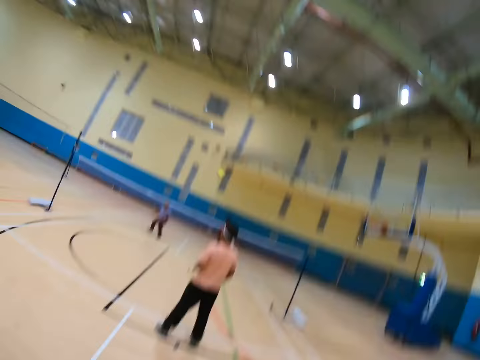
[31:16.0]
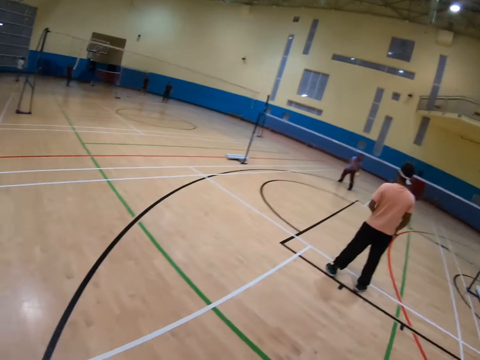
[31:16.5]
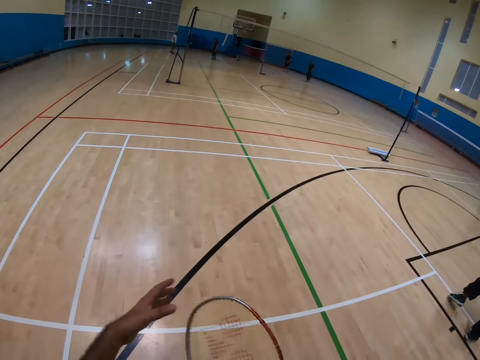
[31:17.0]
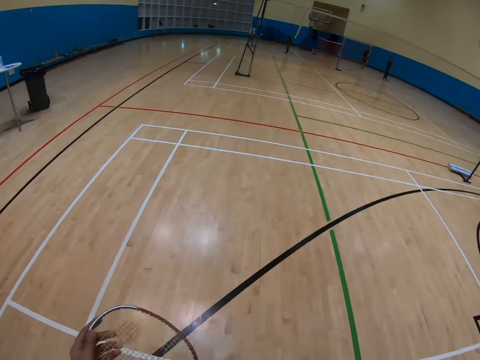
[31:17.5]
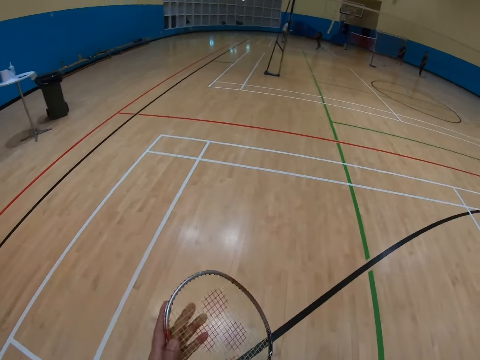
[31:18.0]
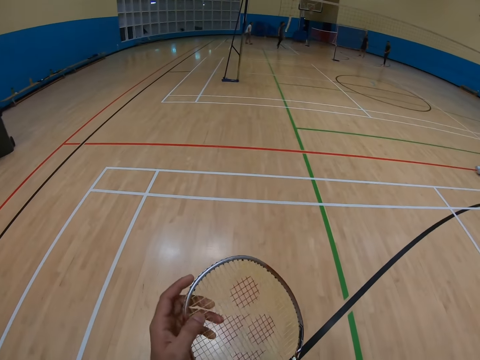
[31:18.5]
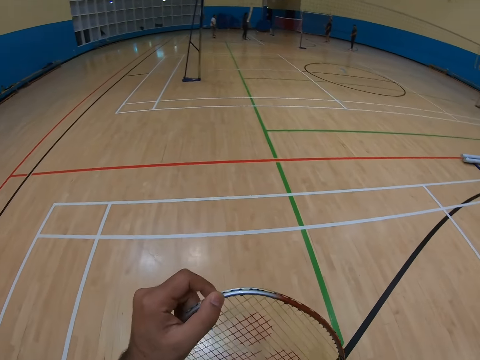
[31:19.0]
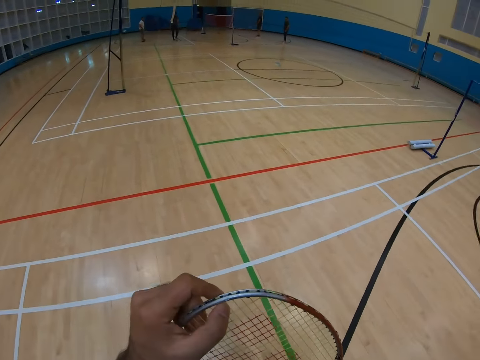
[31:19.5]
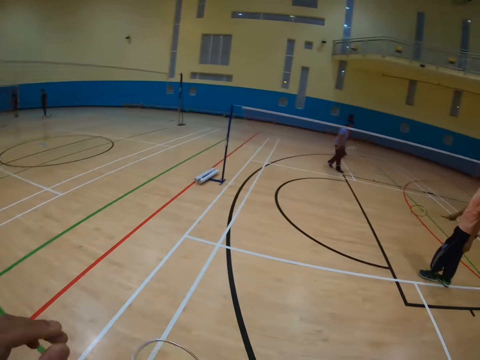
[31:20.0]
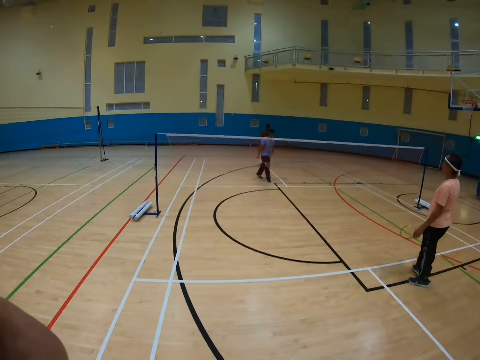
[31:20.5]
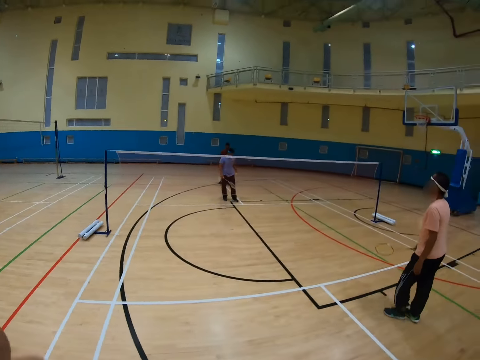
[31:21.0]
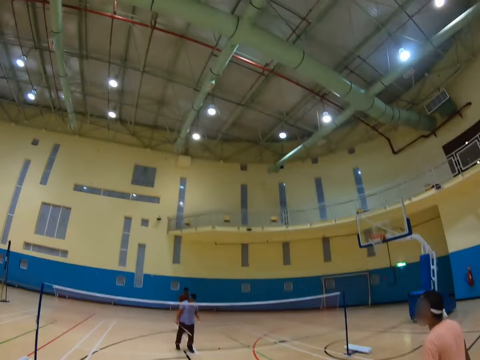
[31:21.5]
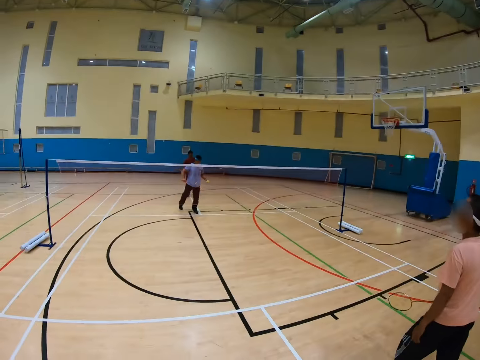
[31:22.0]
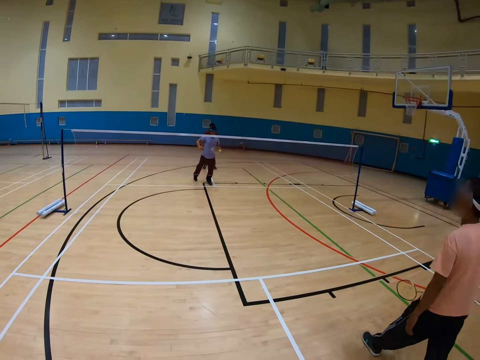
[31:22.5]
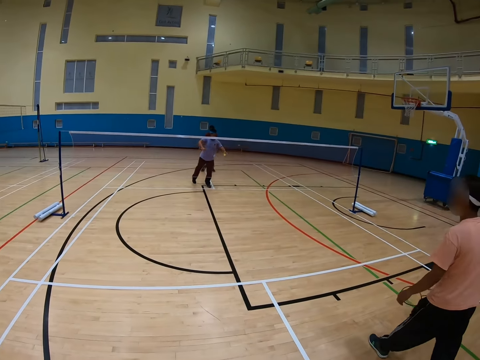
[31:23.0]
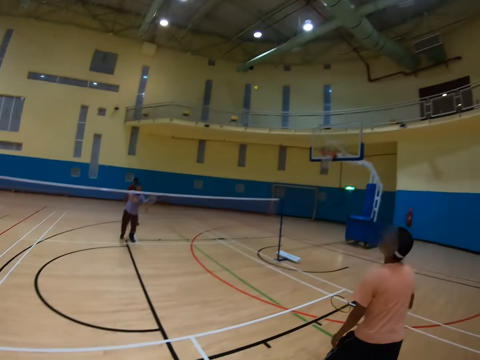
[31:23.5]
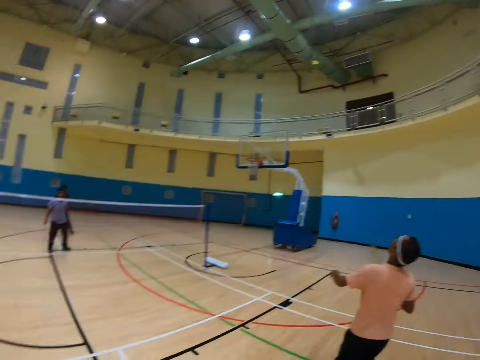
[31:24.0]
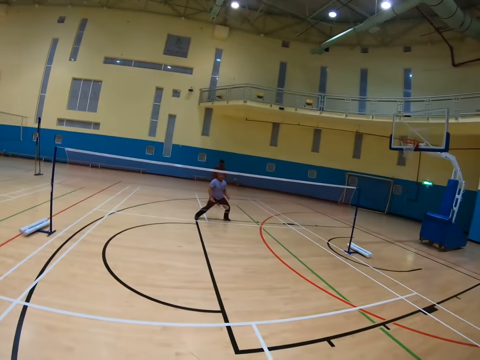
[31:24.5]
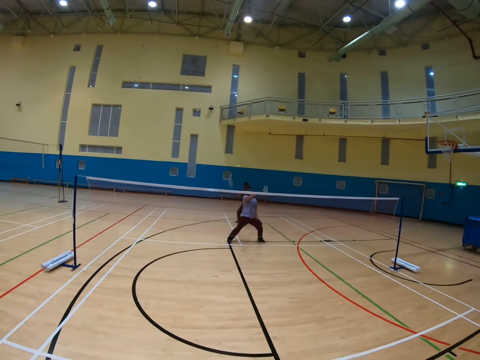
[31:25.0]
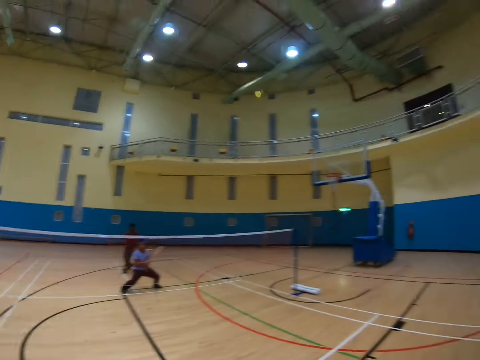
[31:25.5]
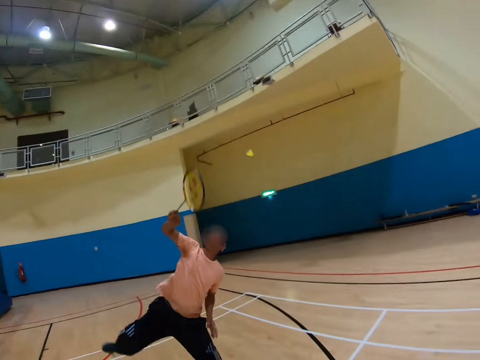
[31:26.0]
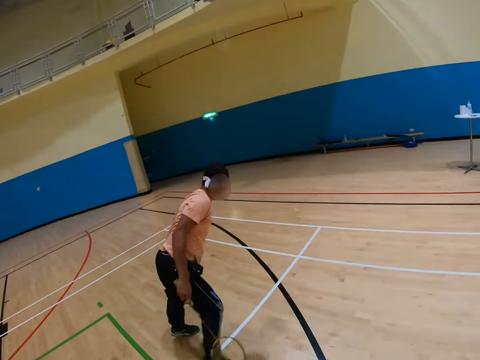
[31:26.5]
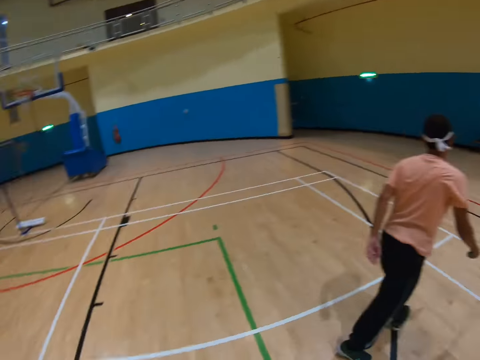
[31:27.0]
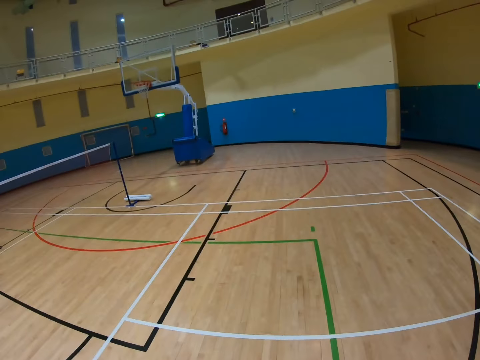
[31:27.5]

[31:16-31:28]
The camera wearer hits the shuttlecock. They hold the racket with both hands. They walk in the badminton court. A man hits the shuttlecock.

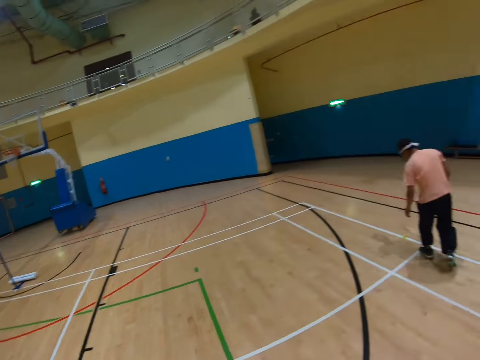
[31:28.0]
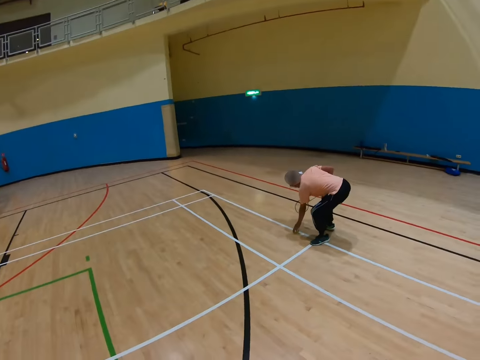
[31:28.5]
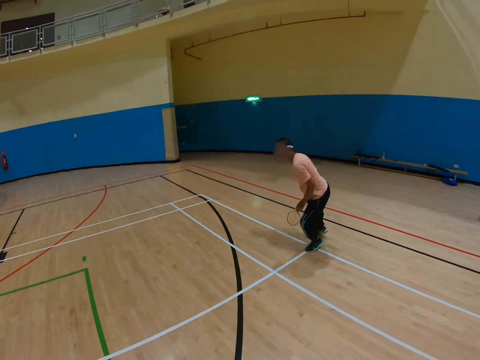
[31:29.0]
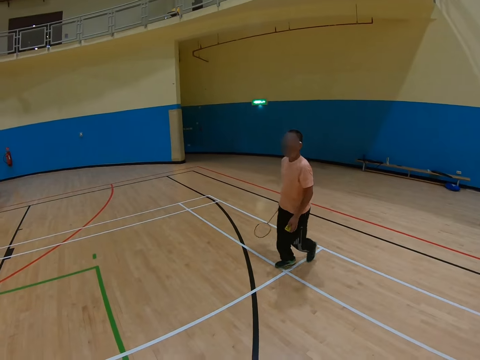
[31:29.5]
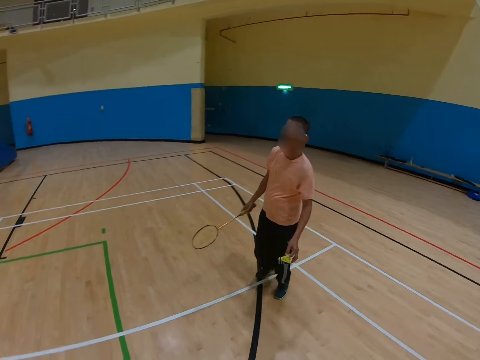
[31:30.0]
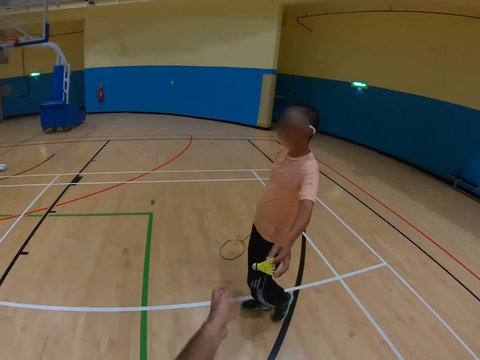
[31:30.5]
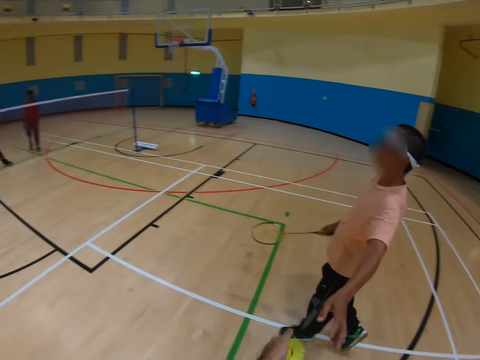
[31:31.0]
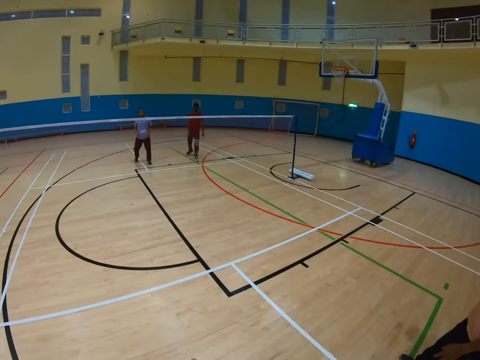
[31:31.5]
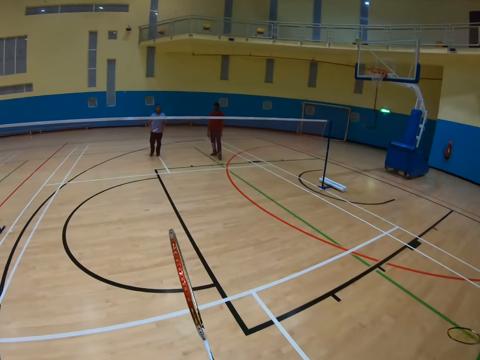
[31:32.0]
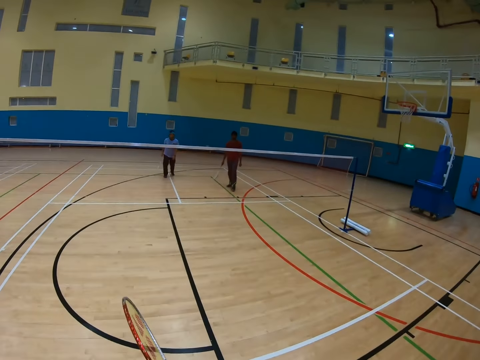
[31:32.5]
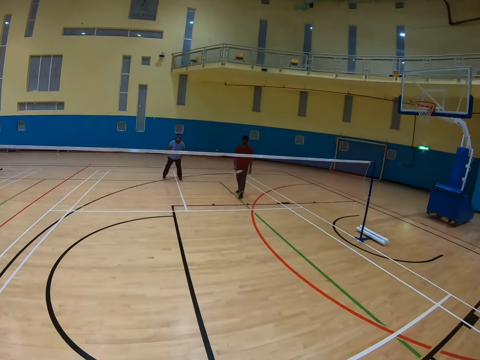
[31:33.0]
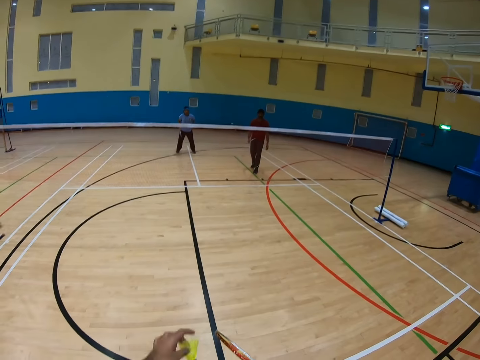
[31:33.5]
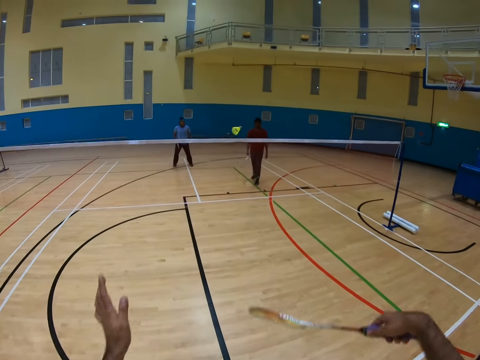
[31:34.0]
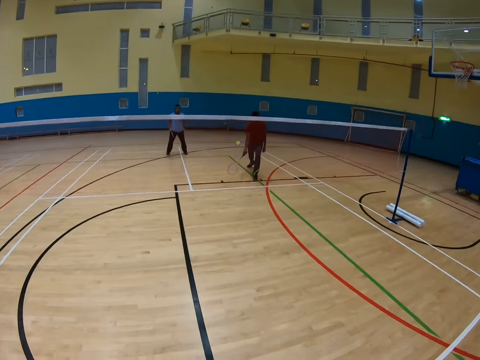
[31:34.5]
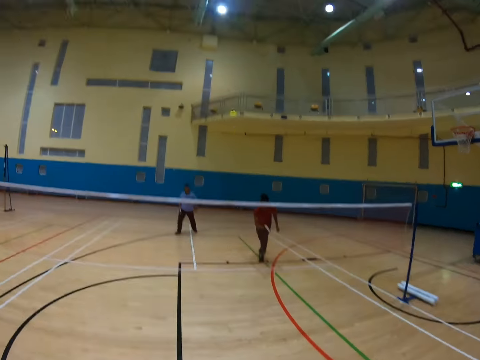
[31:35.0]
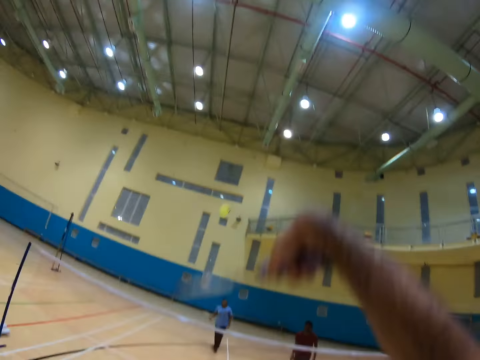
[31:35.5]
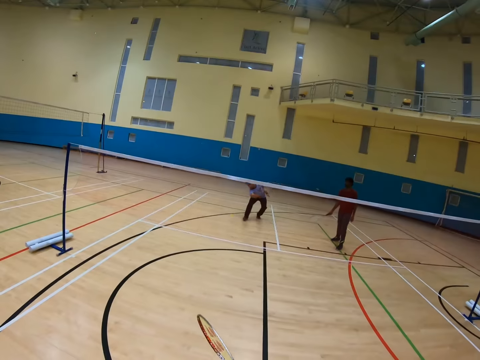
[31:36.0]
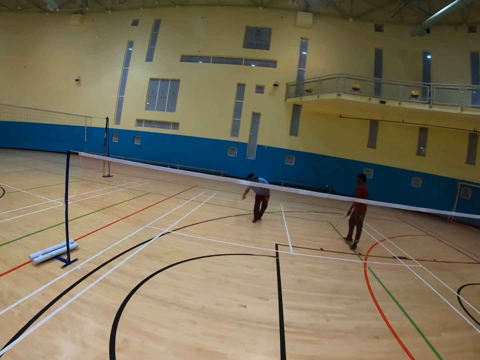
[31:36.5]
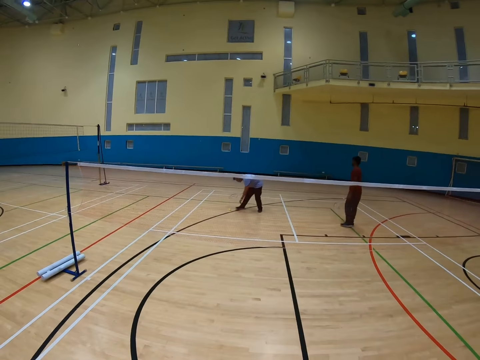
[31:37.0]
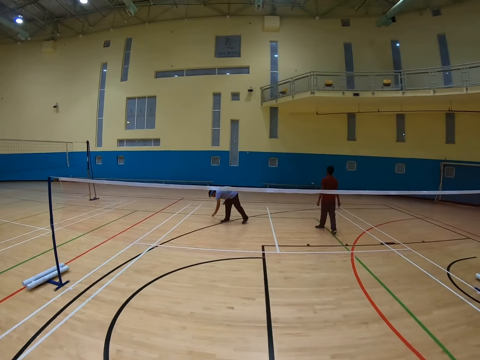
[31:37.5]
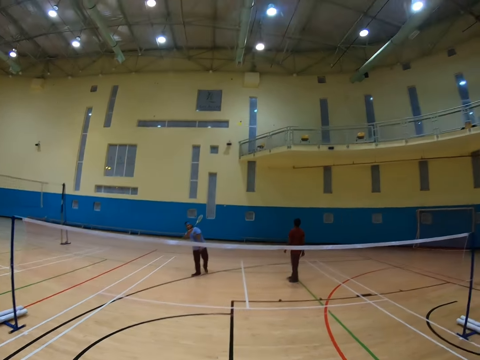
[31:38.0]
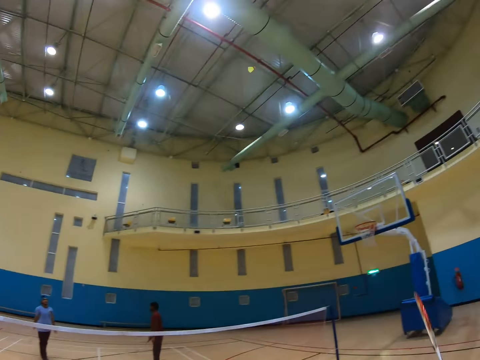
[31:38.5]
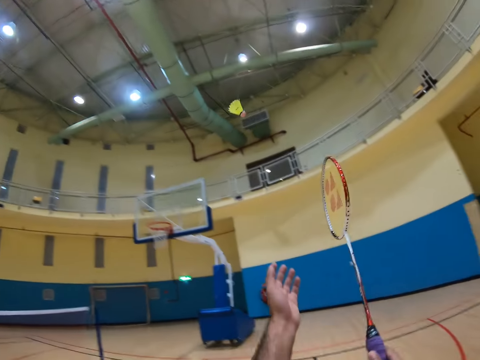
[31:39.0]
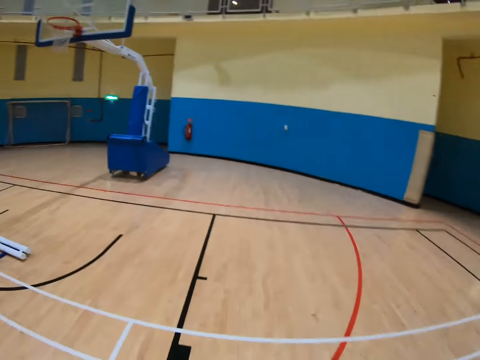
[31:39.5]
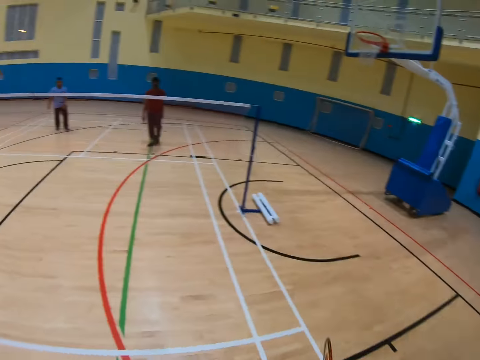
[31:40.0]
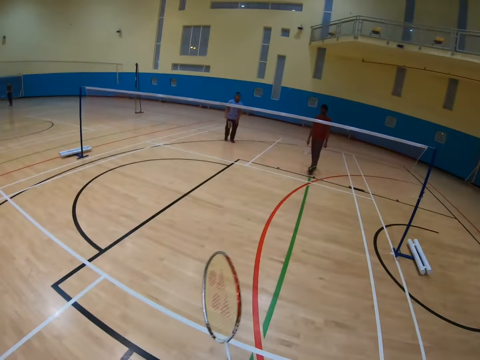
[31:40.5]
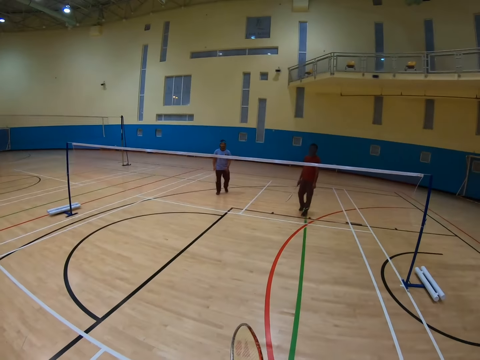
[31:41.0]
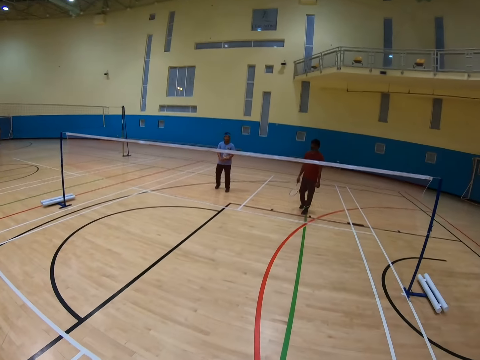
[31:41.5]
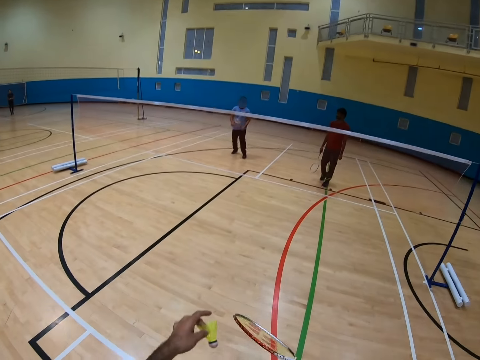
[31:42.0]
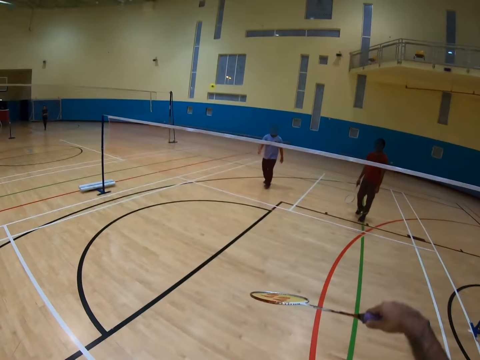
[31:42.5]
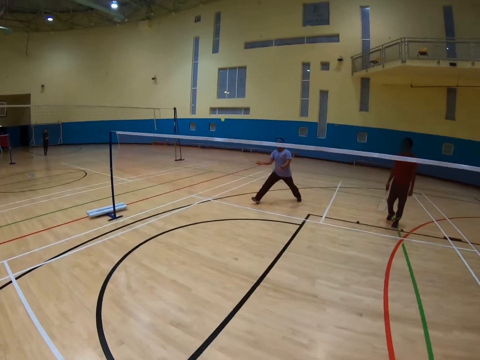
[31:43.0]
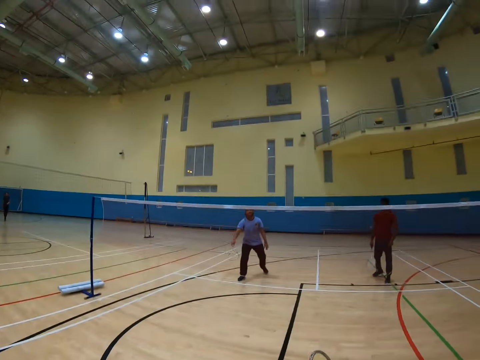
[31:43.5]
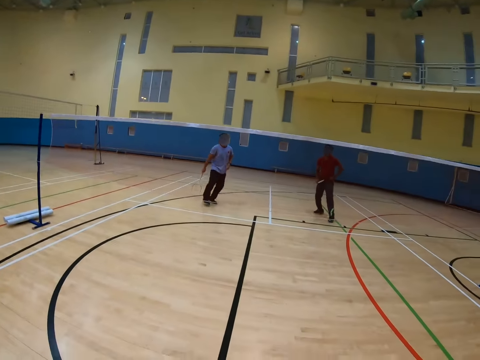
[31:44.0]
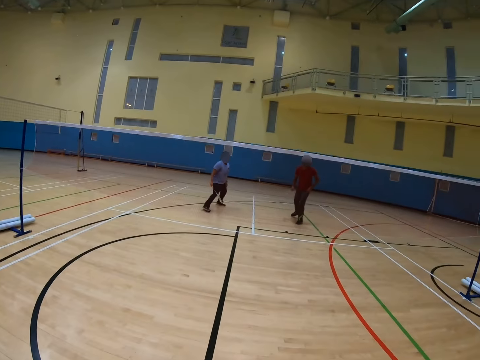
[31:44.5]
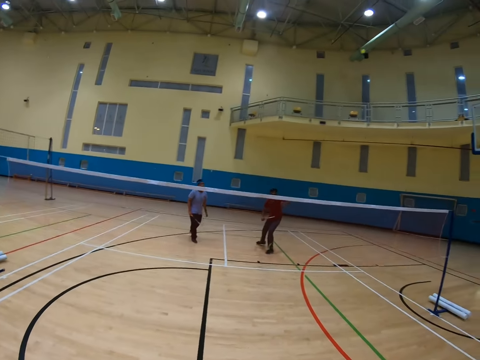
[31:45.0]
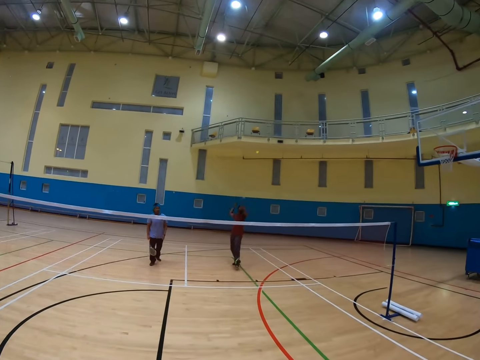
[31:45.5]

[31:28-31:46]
A man picks up the shuttlecock and walks in the court. The camera wearer takes the shuttlecock from the man. They hit the shuttlecock. Another man hits the shuttlecock. The camera wearer hits the shuttlecock. A third man picks up the shuttlecock and hits the shuttlecock. The camera wearer catches the shuttlecock. They hit the shuttlecock. The third man hits the shuttlecock.
